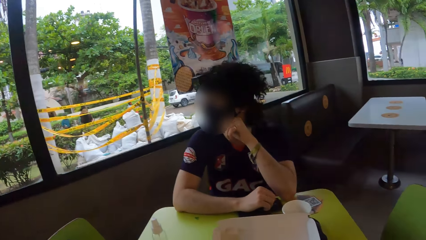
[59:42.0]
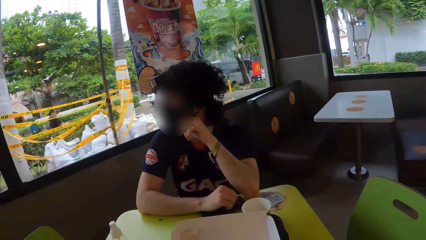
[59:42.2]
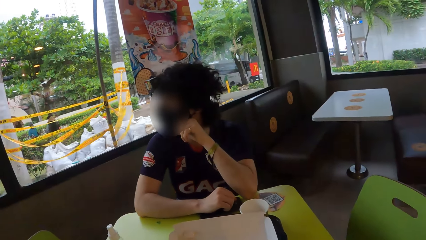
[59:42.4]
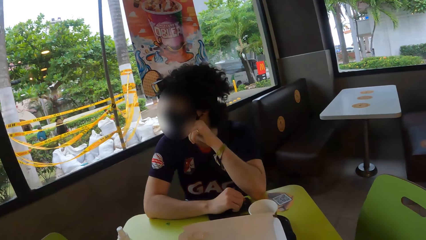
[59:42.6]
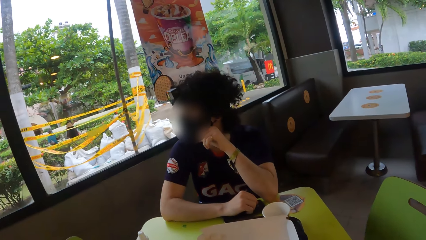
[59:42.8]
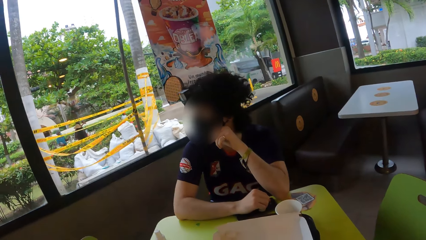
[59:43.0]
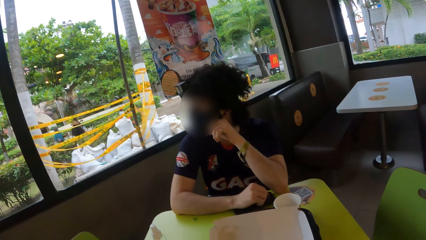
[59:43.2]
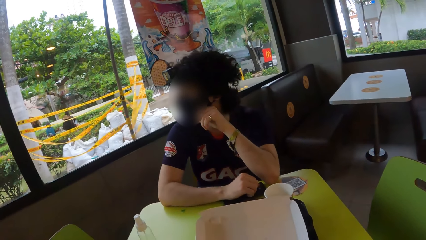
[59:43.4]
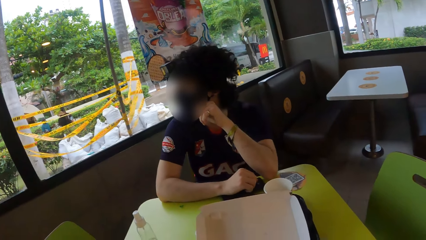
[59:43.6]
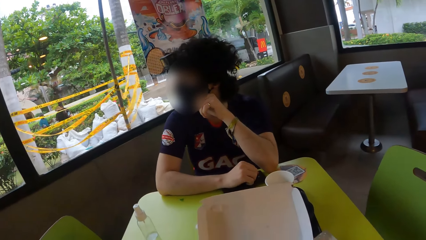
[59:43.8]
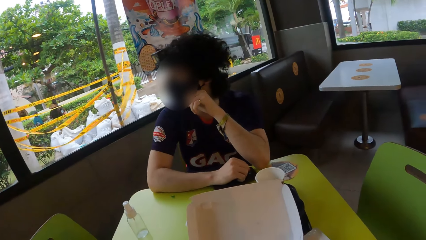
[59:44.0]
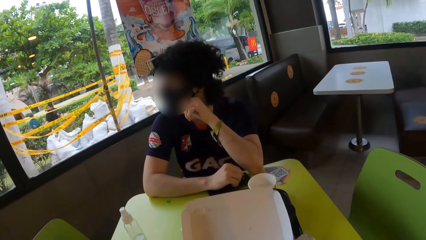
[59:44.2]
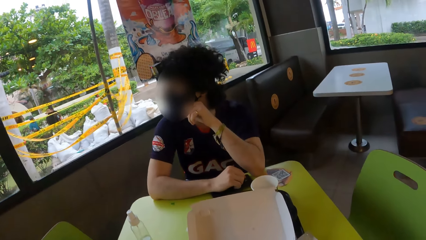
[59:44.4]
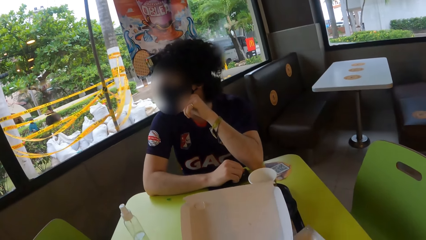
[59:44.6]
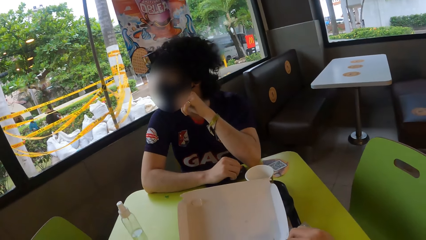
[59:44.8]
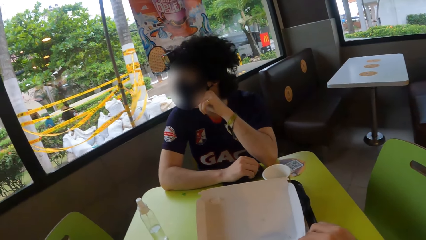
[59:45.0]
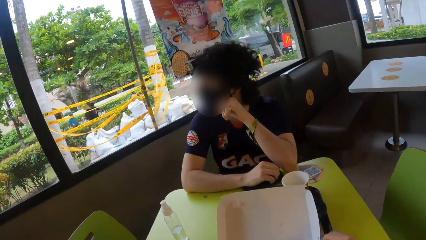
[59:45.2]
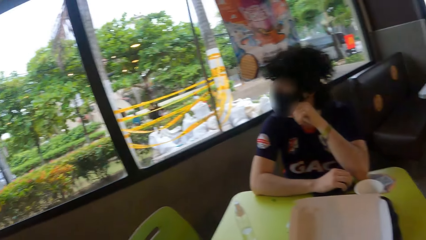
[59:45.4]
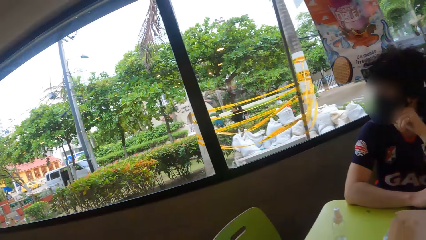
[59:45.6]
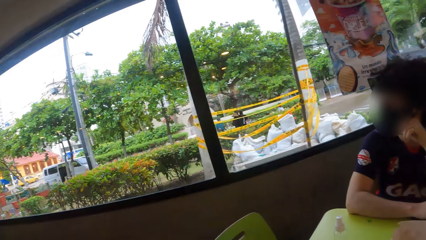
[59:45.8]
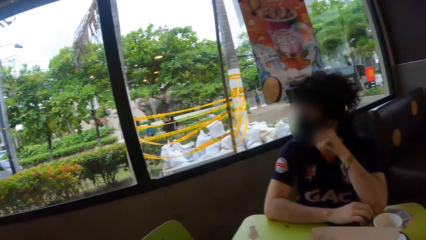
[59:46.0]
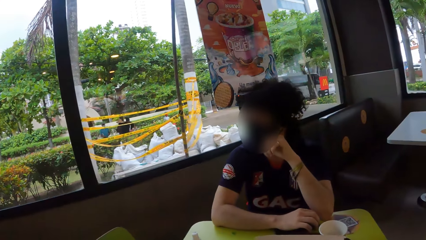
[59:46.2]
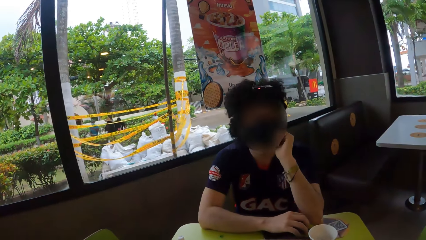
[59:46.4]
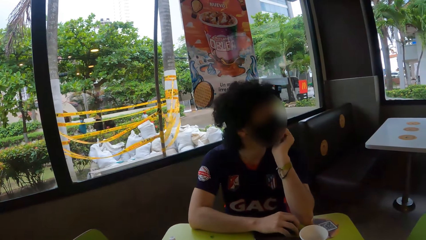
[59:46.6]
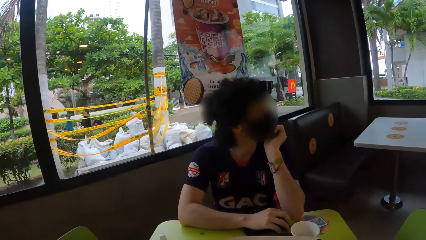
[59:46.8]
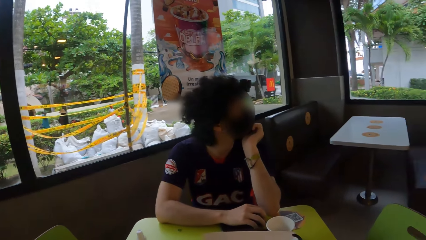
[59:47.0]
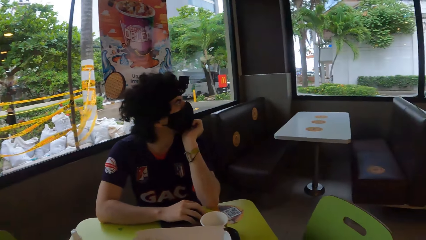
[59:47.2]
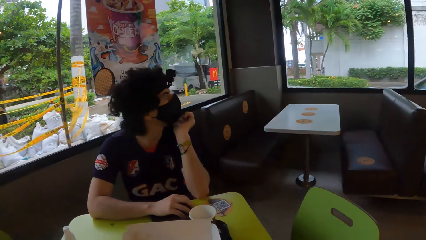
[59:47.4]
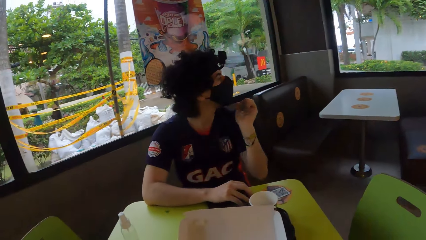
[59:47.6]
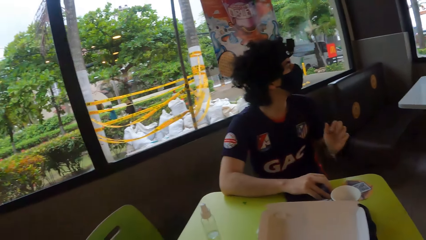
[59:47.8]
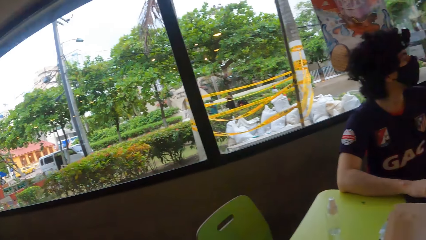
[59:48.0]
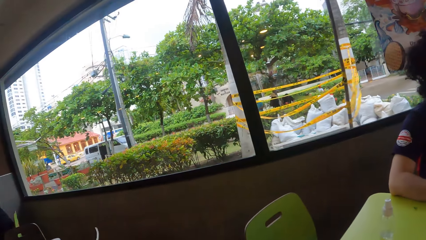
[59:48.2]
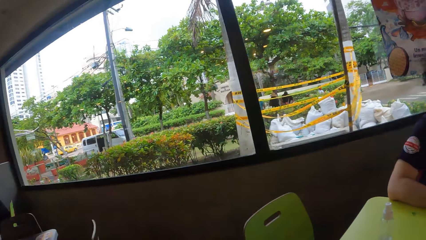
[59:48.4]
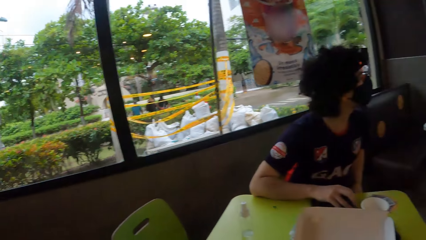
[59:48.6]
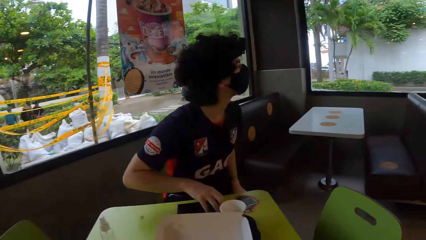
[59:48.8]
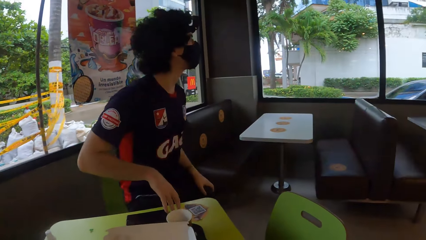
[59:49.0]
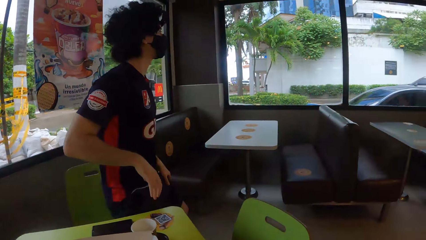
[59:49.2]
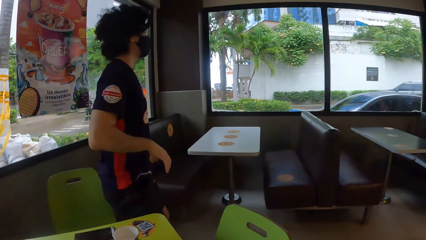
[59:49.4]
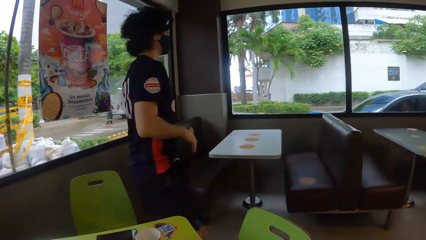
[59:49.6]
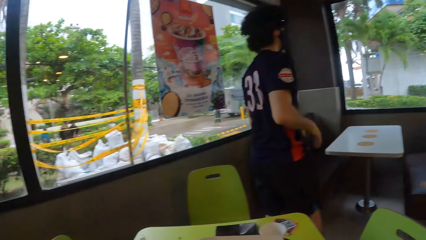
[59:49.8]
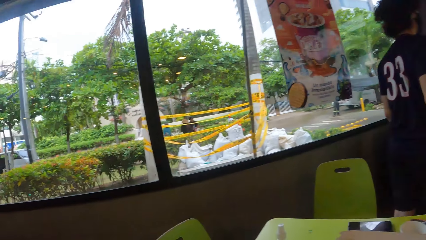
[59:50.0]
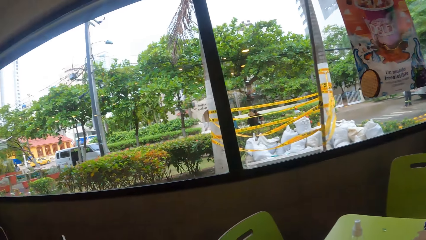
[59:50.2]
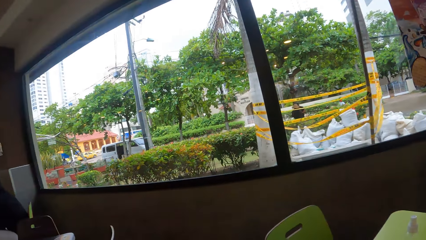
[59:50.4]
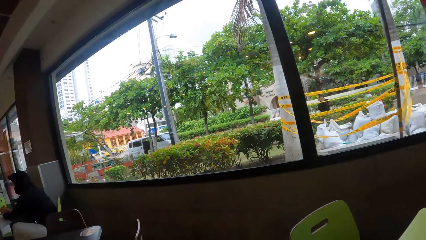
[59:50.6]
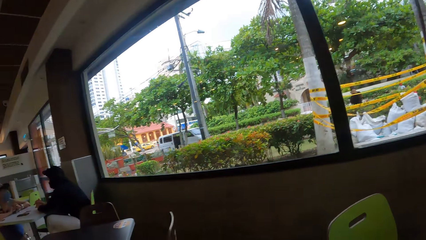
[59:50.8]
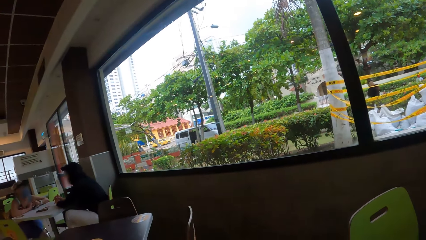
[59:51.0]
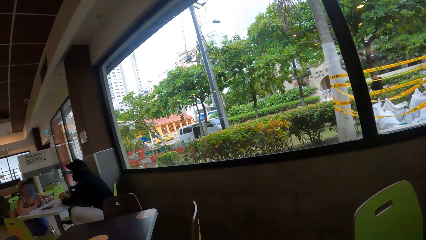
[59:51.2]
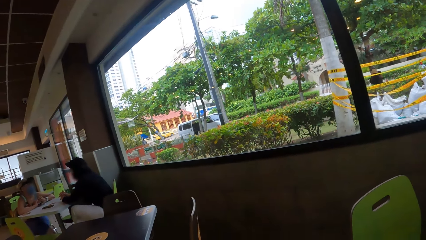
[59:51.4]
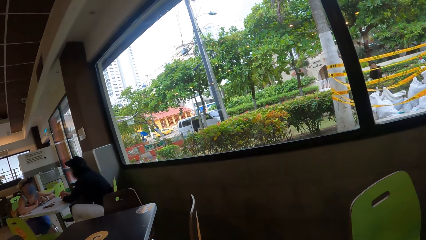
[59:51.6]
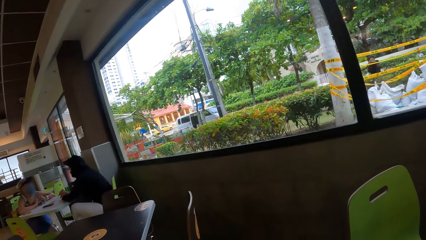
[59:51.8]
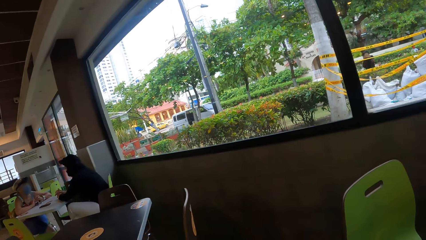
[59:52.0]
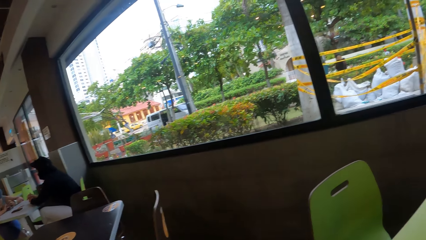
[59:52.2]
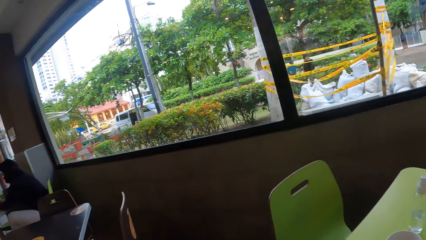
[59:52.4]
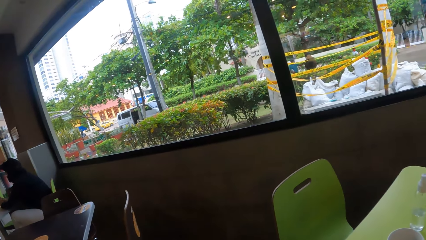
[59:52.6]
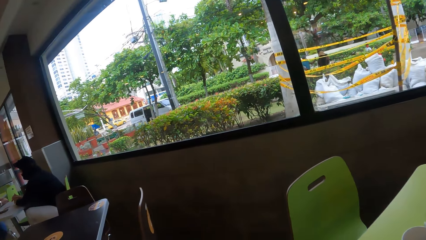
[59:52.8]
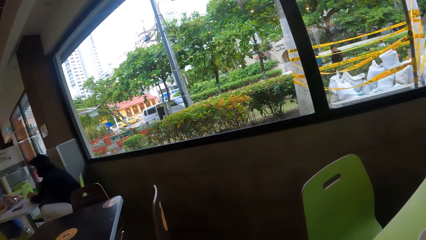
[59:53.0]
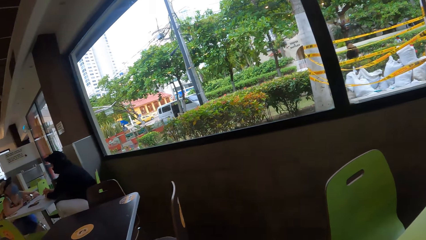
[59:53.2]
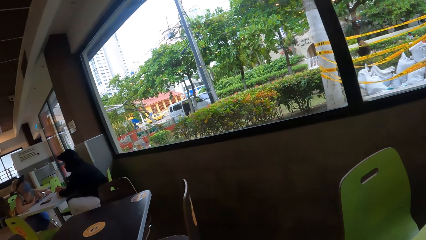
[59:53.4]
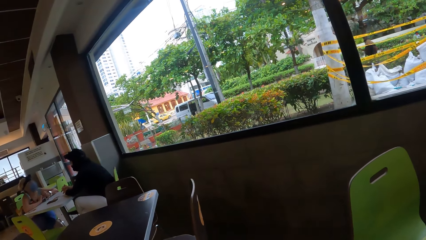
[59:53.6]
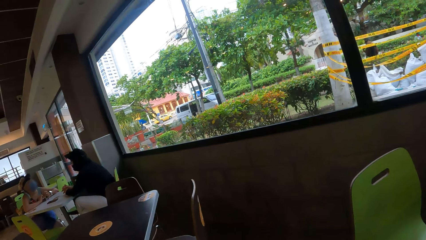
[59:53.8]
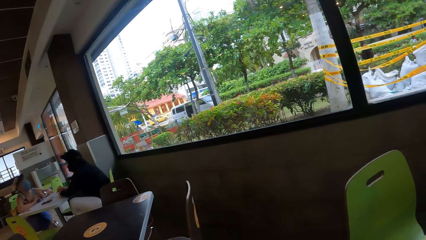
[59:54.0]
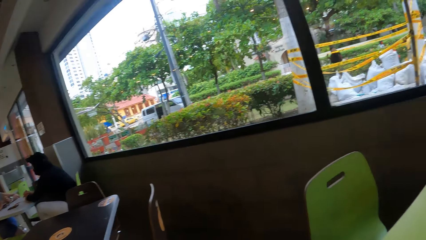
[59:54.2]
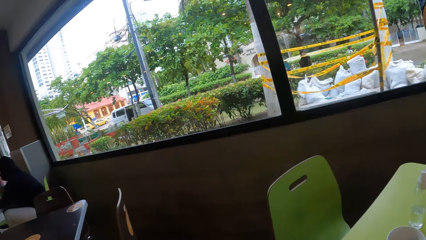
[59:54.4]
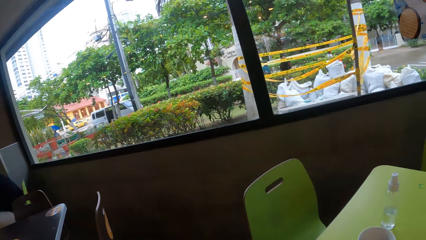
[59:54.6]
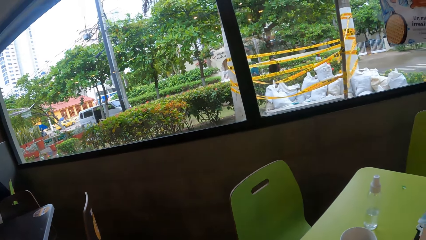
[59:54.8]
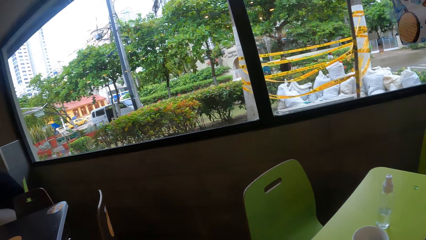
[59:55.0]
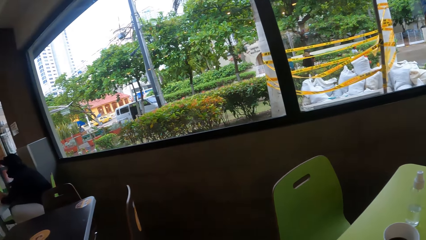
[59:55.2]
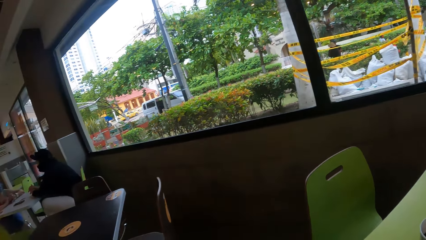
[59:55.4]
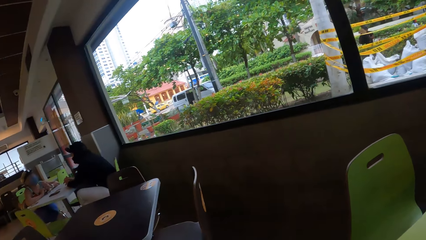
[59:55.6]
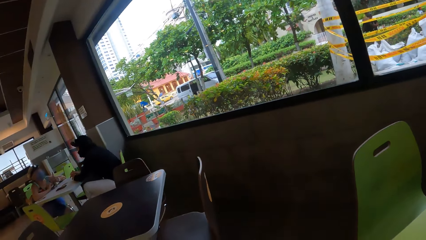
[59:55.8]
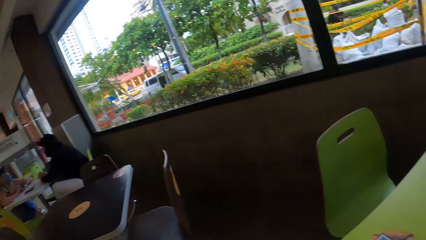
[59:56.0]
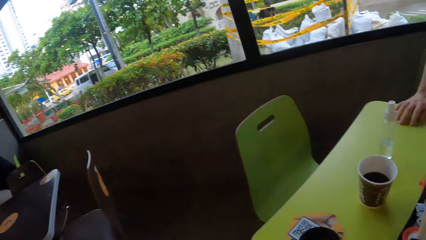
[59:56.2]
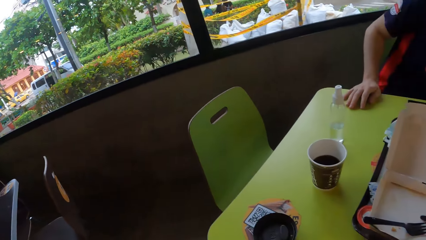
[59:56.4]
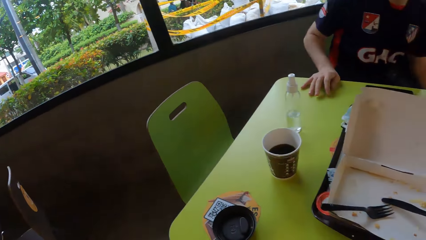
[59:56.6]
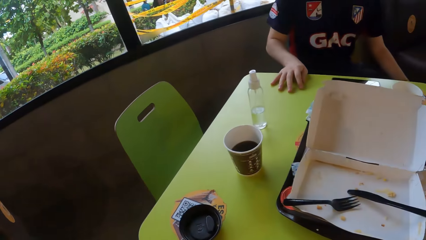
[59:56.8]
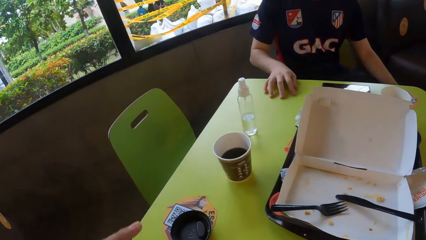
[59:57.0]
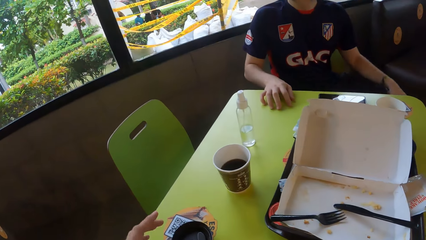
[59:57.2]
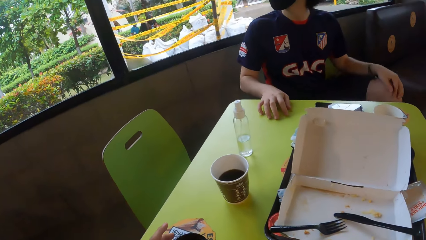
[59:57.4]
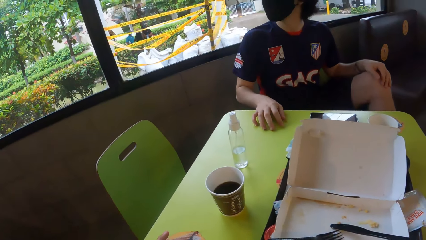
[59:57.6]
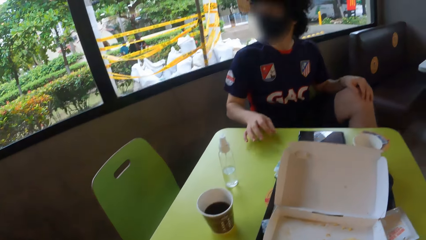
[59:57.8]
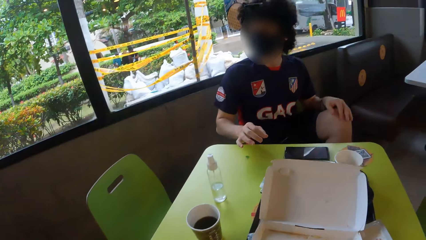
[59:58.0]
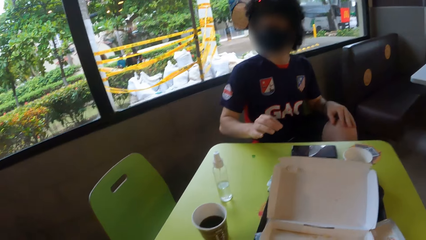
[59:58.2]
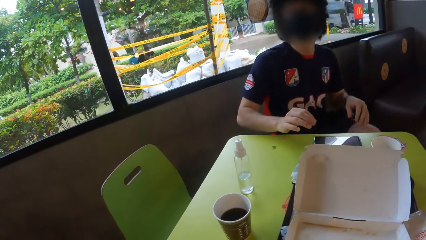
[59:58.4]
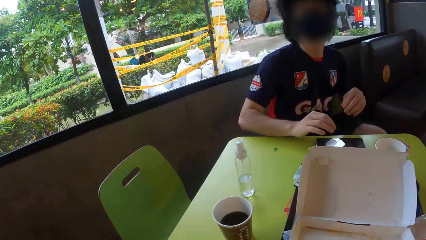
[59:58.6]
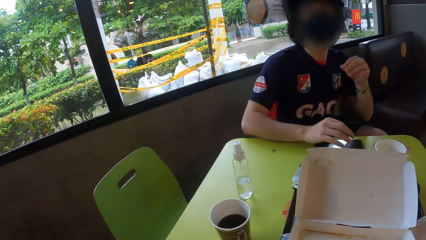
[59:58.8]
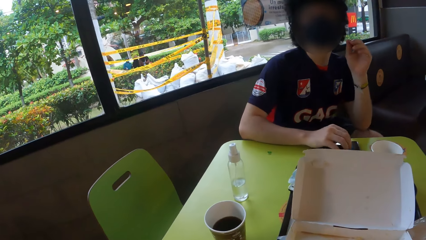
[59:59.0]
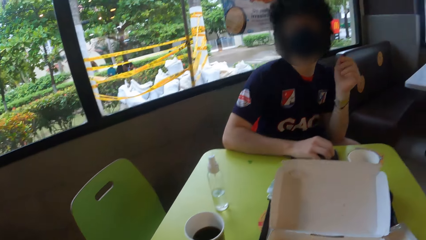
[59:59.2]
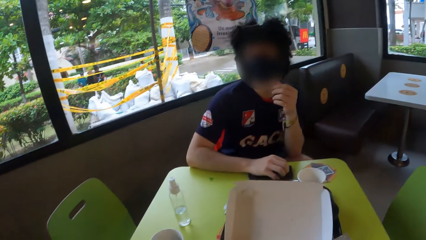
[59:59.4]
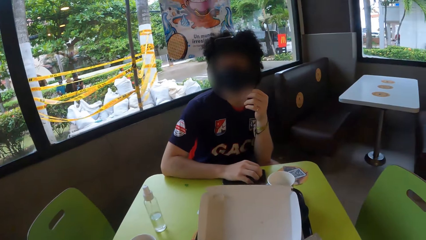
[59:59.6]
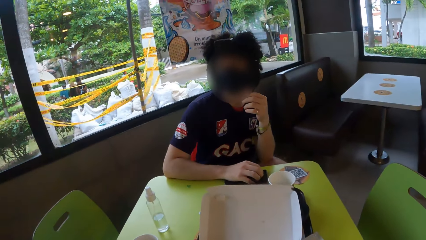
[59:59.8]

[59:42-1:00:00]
A person looks around and walks. The camera wearer looks around the window. The person sits on a chair. The camera wearer holds a cup with her left hand.
